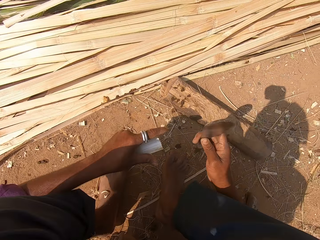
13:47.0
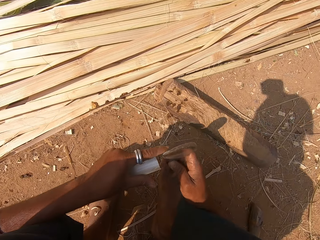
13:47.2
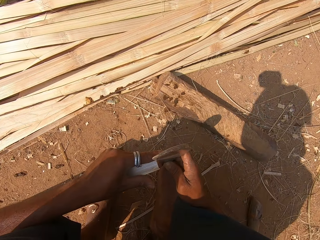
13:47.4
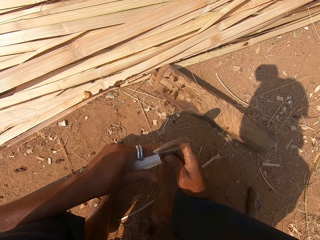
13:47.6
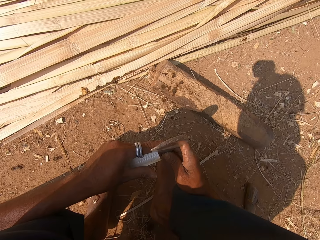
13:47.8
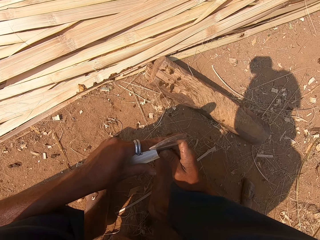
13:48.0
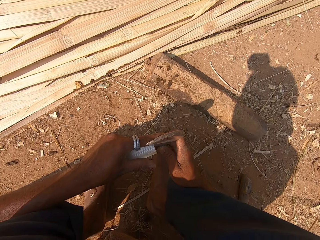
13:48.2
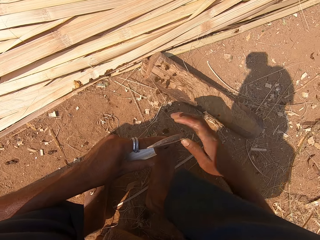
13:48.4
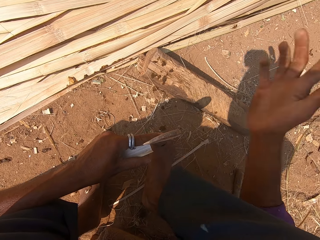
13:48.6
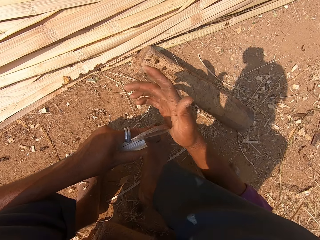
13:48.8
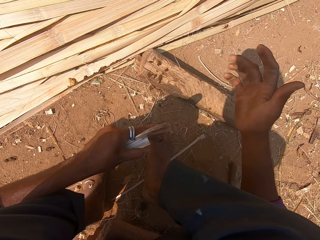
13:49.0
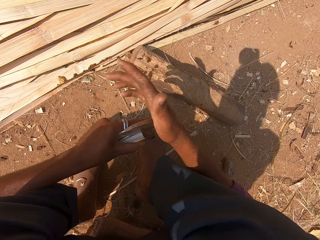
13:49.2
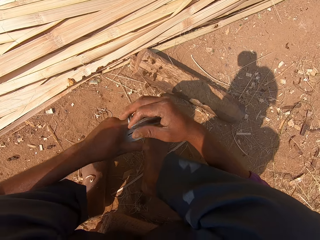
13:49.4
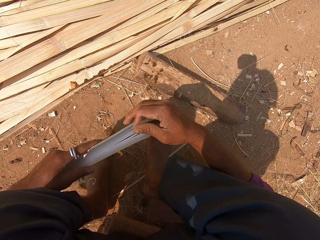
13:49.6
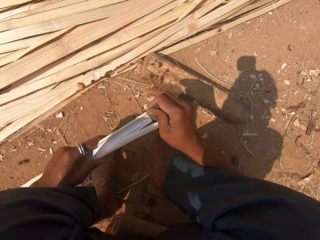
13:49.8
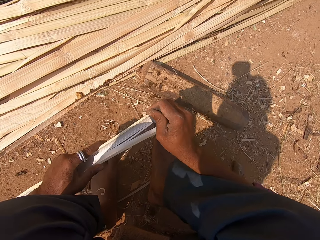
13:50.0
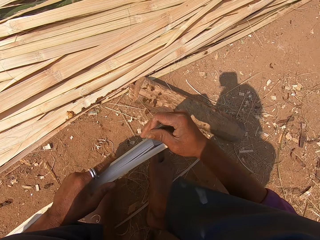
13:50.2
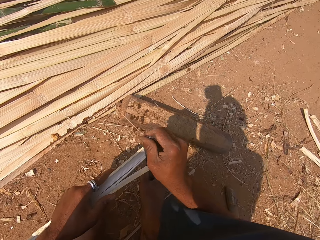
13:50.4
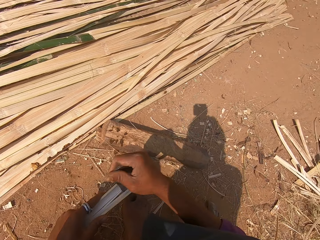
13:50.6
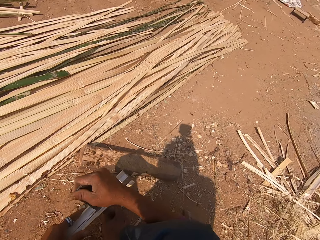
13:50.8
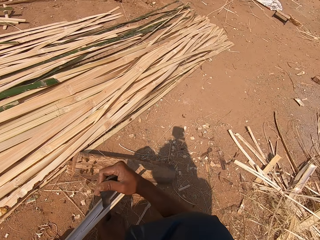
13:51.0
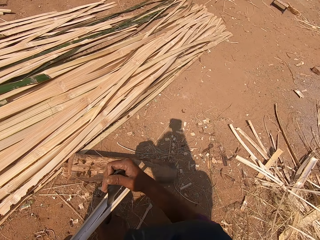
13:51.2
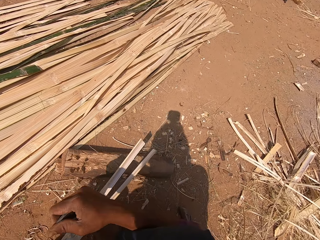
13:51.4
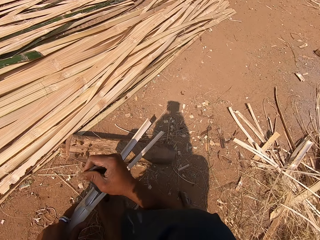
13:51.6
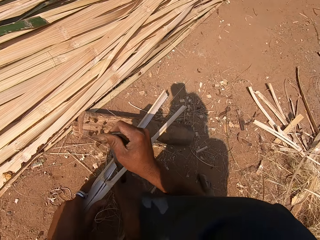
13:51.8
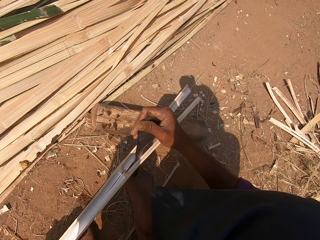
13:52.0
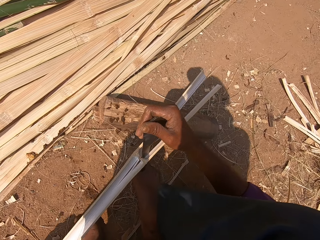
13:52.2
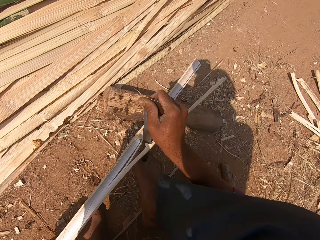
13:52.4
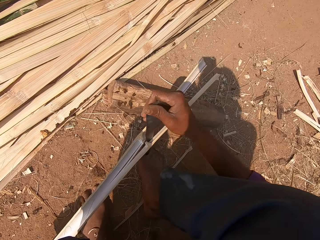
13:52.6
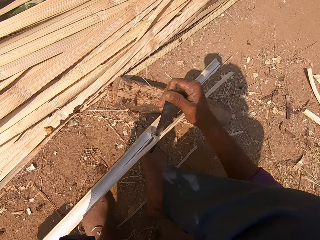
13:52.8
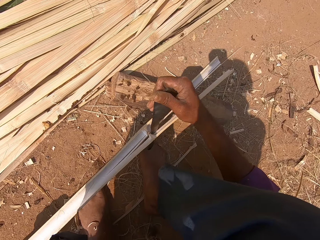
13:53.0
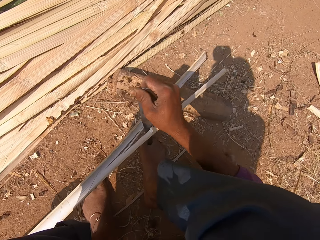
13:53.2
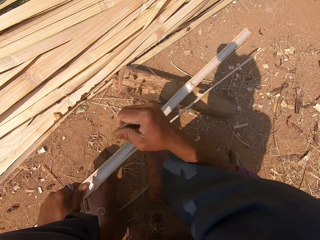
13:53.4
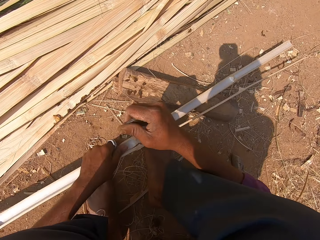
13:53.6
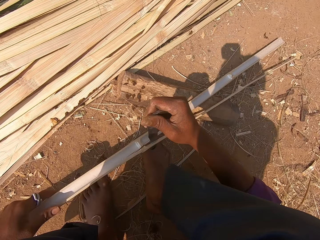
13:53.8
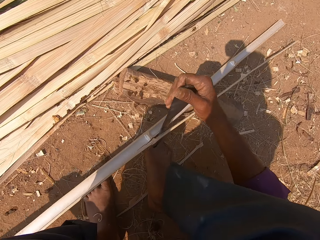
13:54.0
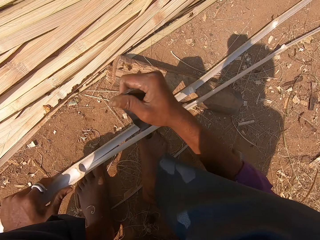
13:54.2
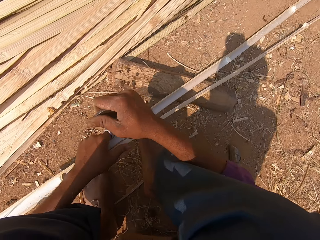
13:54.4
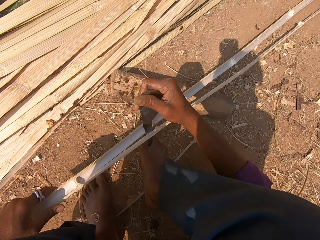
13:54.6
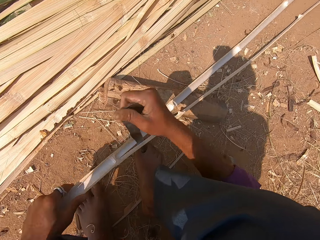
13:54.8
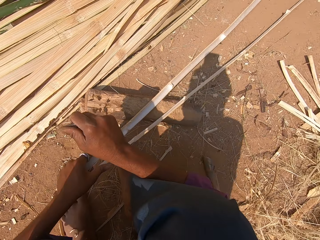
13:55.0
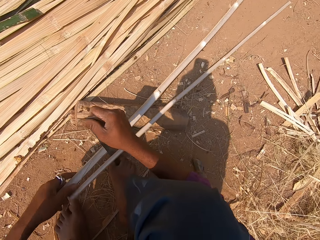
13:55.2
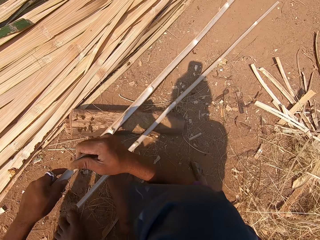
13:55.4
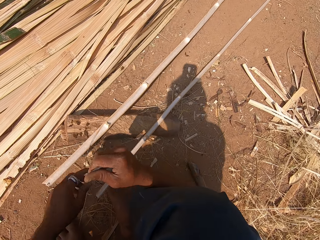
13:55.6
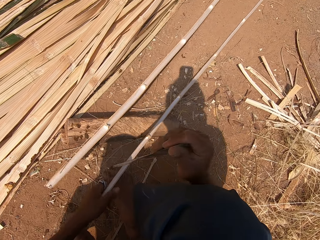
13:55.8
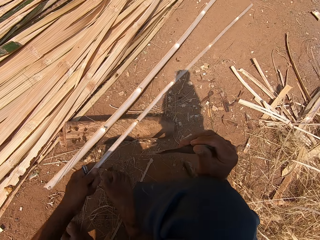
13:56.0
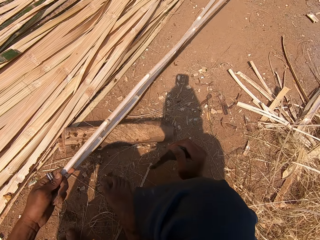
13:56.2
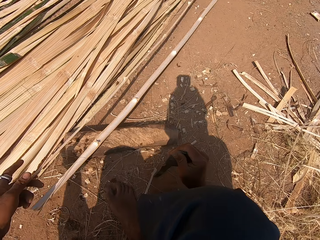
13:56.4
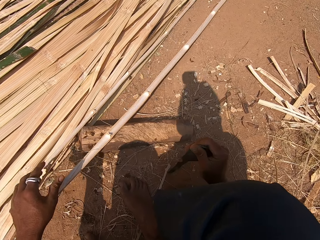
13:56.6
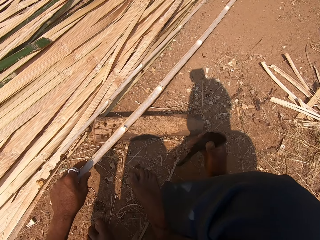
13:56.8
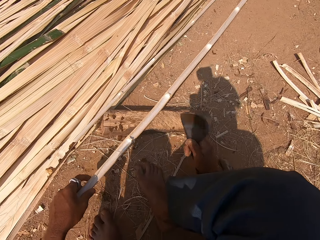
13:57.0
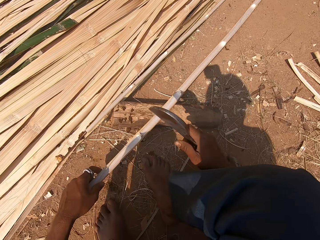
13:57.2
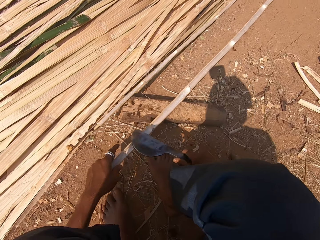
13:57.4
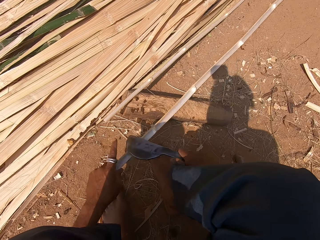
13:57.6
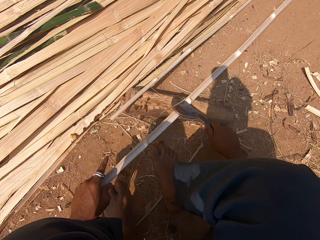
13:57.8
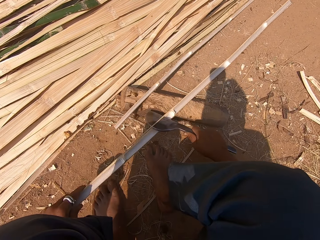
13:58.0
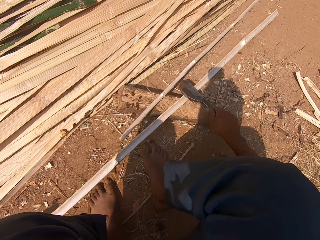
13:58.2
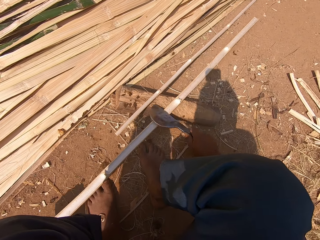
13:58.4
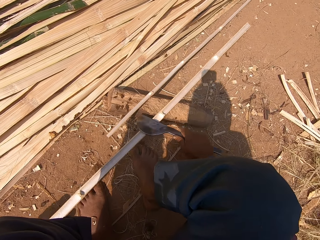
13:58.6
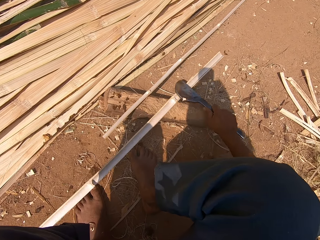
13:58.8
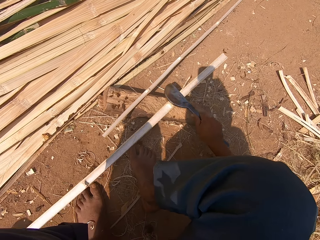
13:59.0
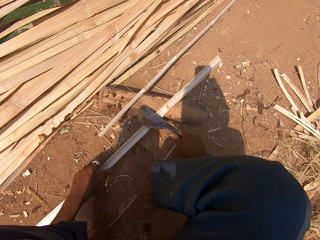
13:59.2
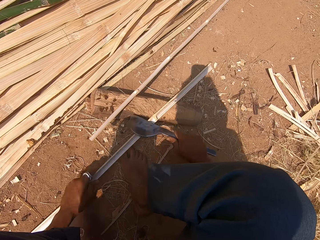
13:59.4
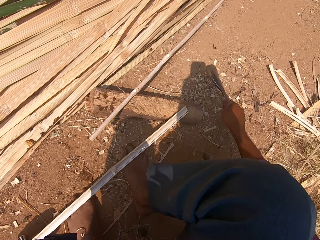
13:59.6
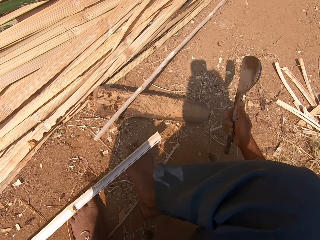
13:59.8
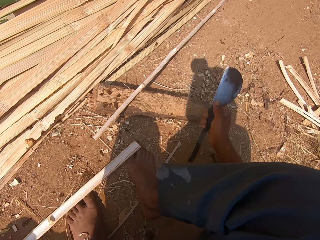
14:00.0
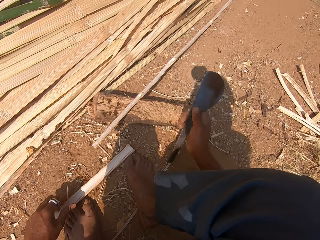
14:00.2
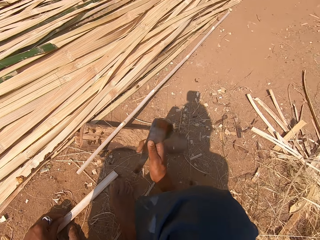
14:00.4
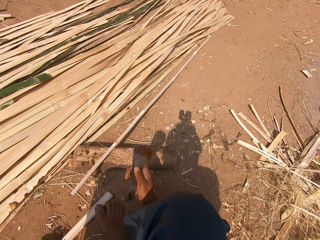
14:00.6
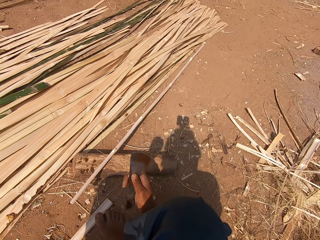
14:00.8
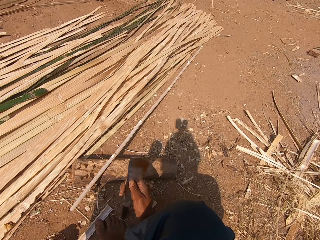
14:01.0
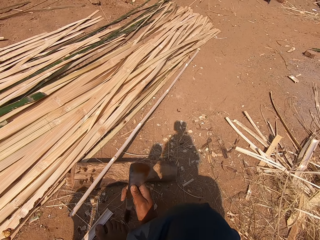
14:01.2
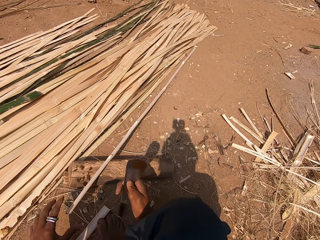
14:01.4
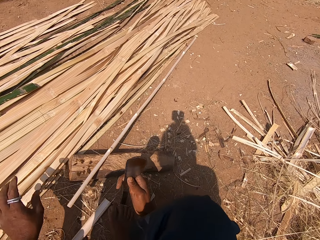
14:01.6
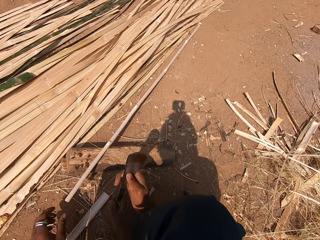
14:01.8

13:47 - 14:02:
The camera wearer splits the reed with the sickle. They cut a bamboo stick. They sharpen the bamboo stick.

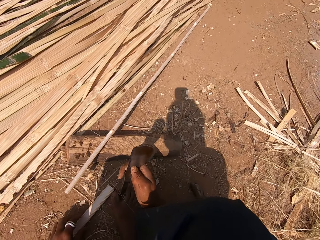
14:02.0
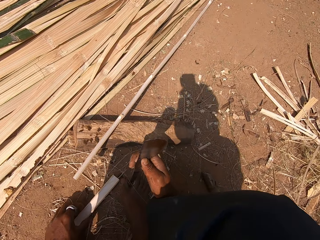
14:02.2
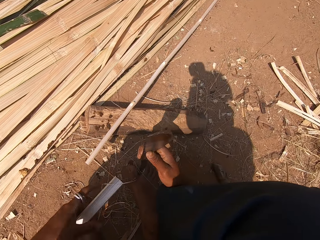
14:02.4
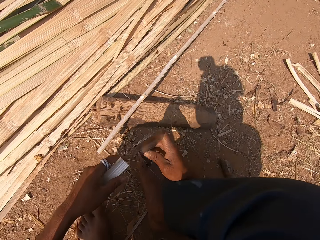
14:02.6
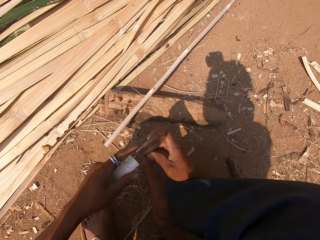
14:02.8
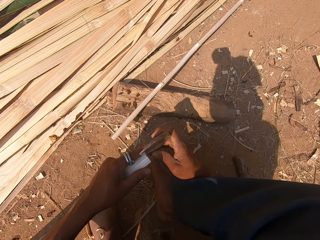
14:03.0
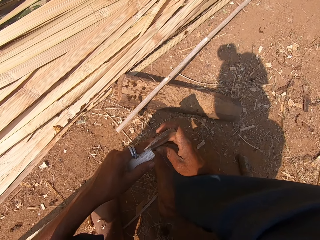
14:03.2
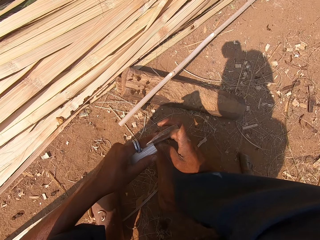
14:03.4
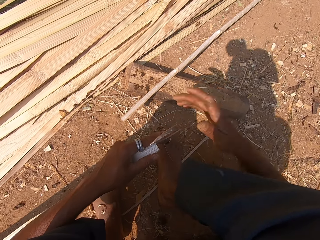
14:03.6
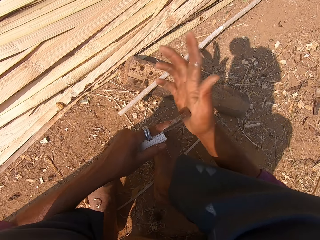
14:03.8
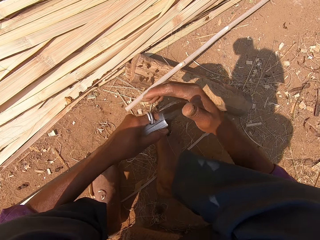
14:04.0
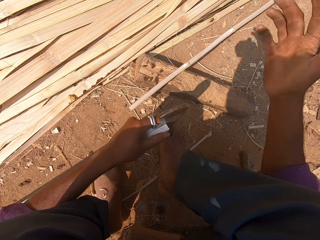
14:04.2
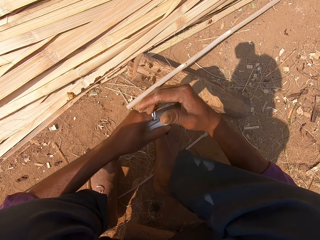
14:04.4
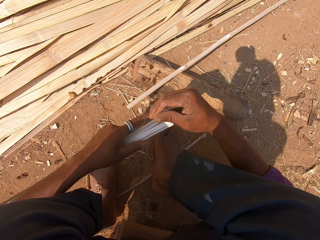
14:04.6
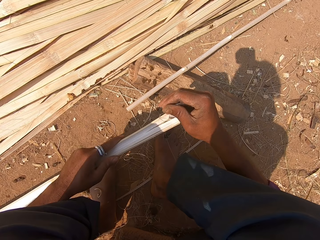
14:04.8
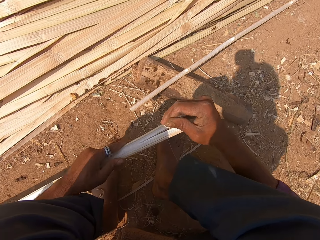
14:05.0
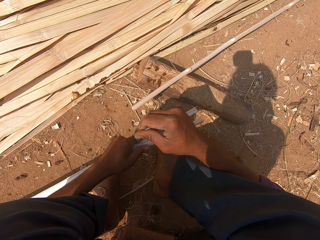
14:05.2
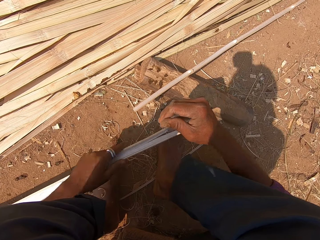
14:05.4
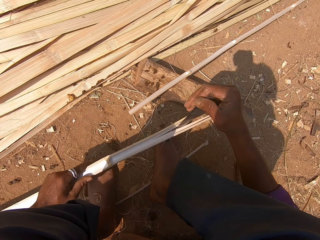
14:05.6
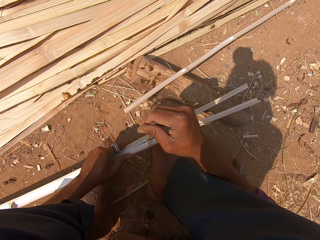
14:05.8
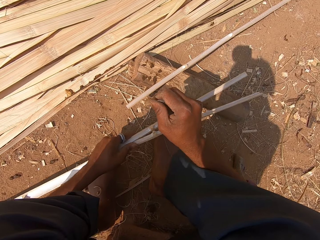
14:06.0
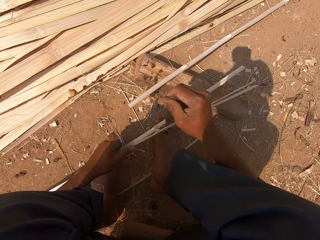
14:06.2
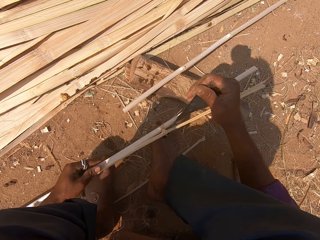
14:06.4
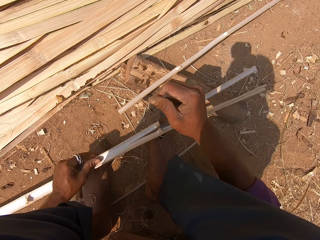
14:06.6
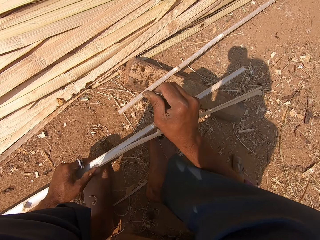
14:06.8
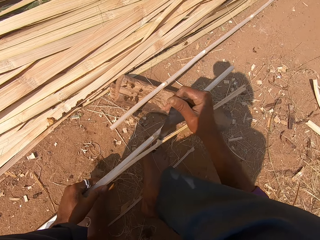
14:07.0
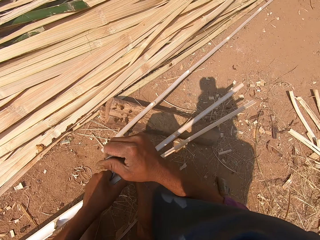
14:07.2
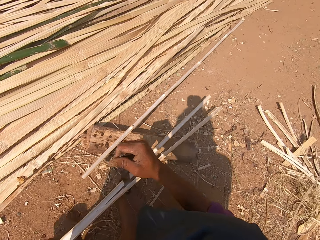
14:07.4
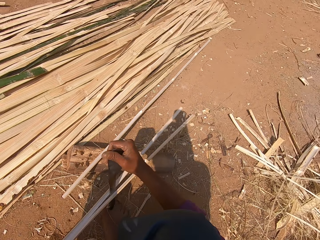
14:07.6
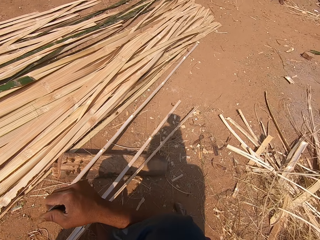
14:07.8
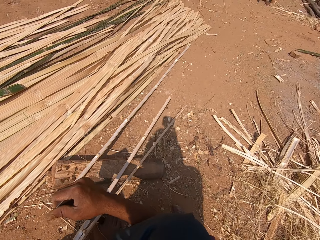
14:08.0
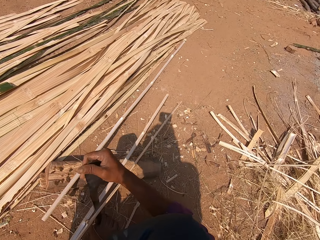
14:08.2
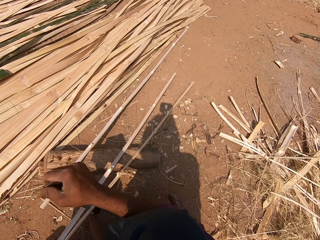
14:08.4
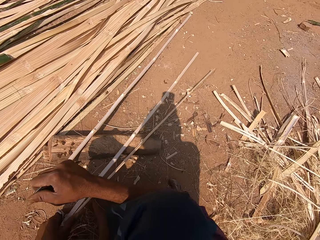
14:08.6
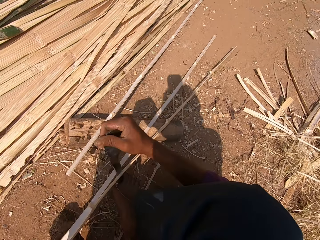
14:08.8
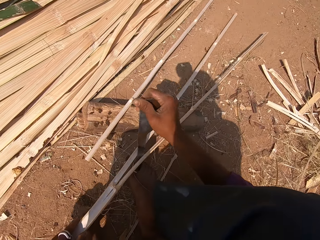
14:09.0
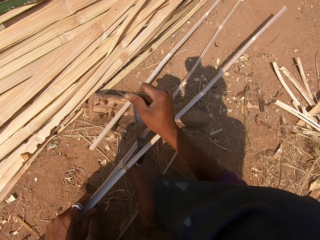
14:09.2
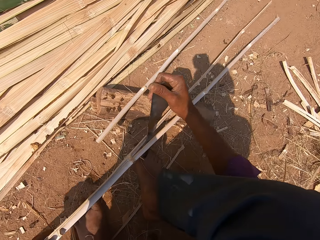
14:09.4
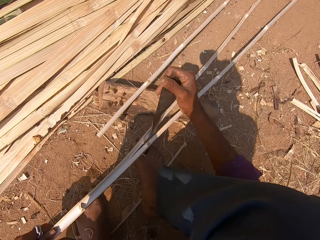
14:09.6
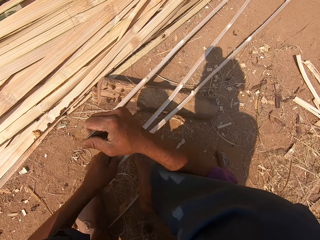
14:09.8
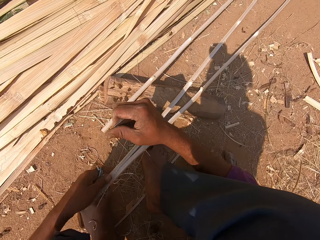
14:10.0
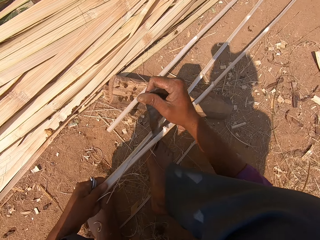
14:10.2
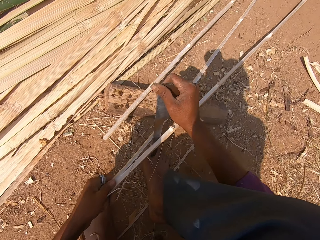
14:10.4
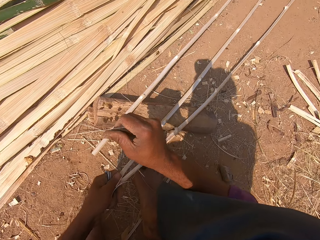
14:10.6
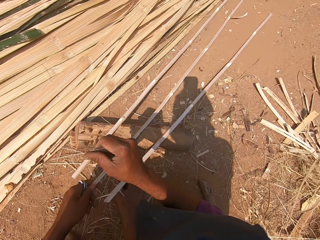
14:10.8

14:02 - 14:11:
The camera wearer cuts a bamboo stick.
